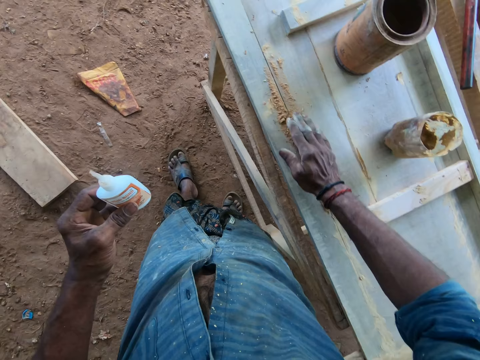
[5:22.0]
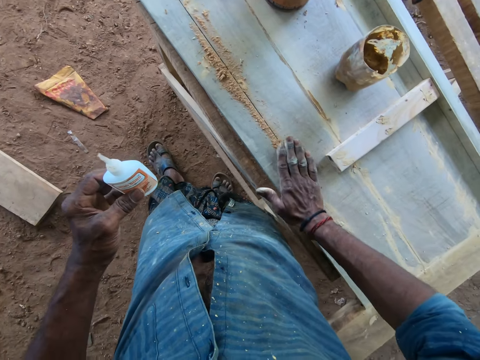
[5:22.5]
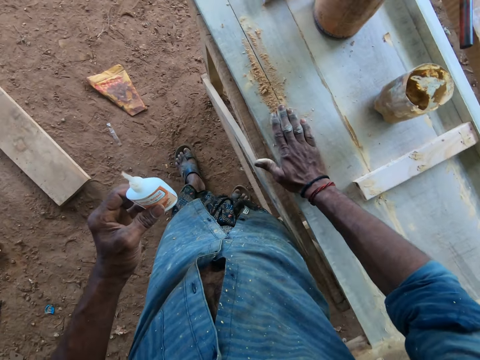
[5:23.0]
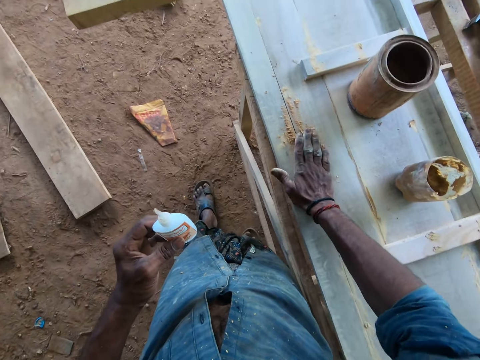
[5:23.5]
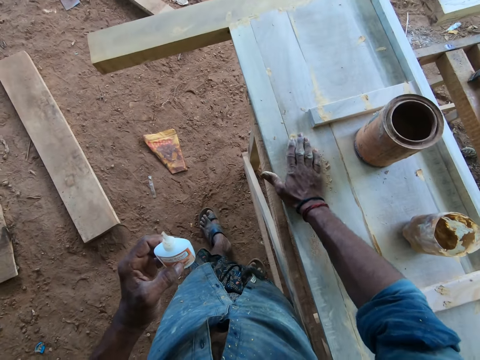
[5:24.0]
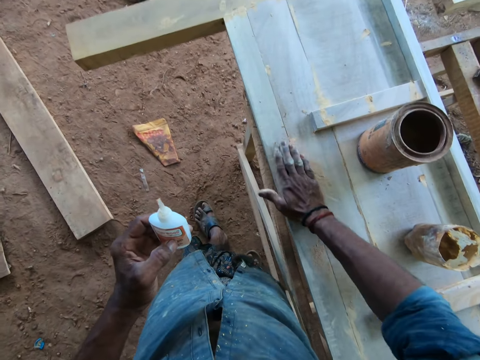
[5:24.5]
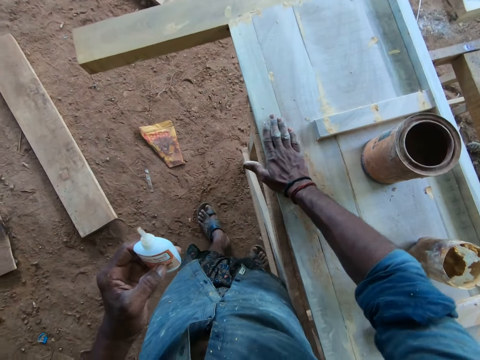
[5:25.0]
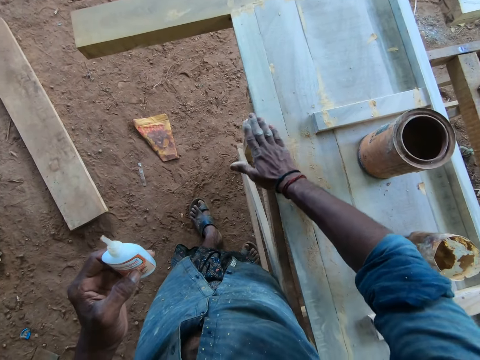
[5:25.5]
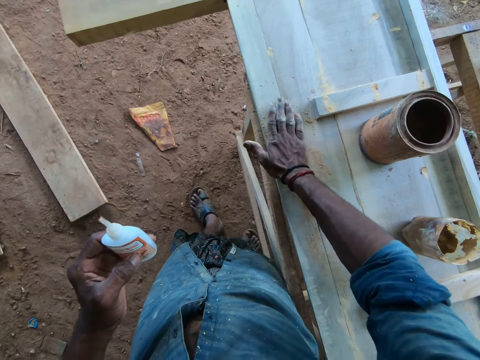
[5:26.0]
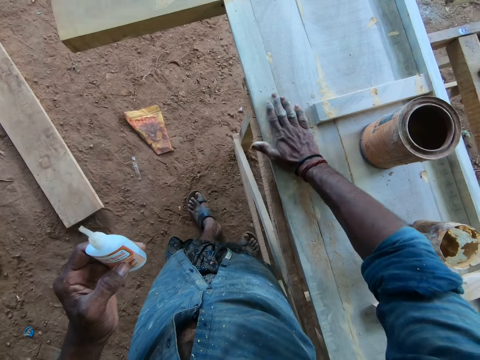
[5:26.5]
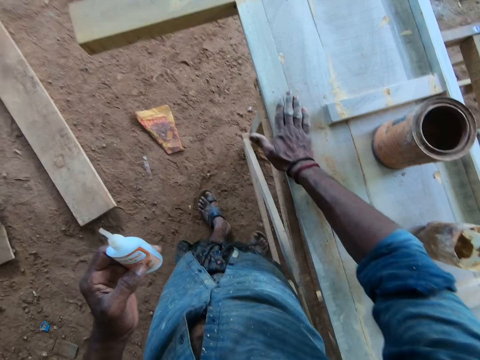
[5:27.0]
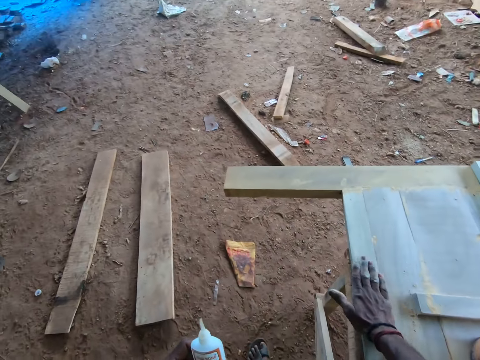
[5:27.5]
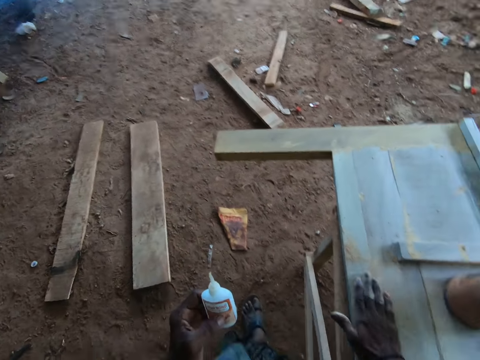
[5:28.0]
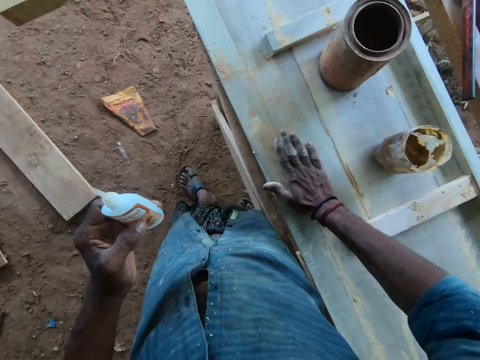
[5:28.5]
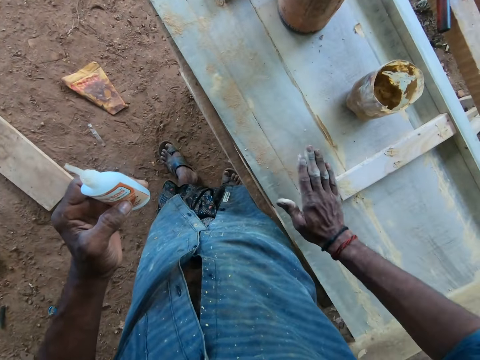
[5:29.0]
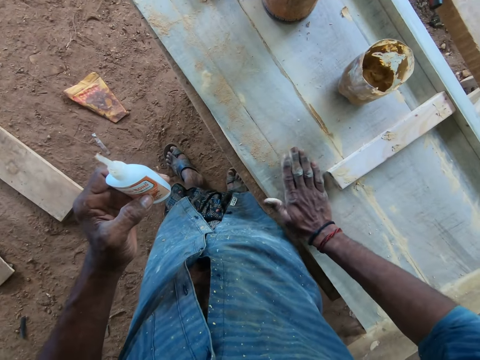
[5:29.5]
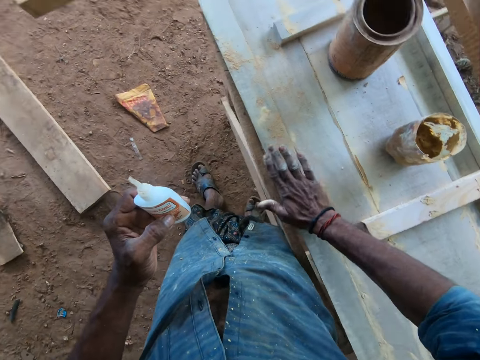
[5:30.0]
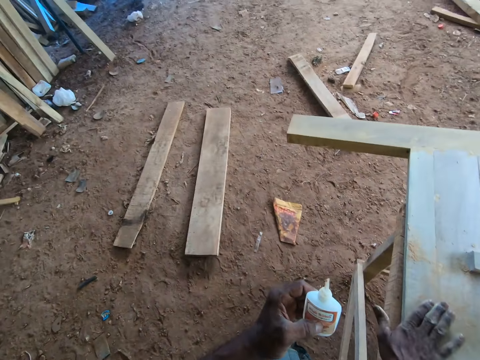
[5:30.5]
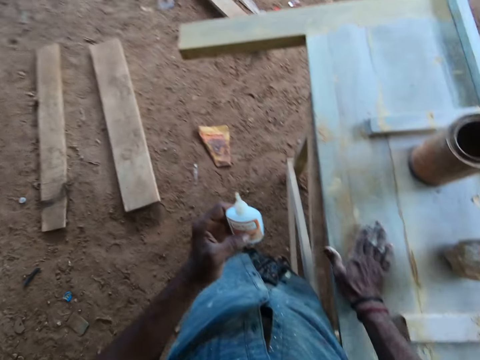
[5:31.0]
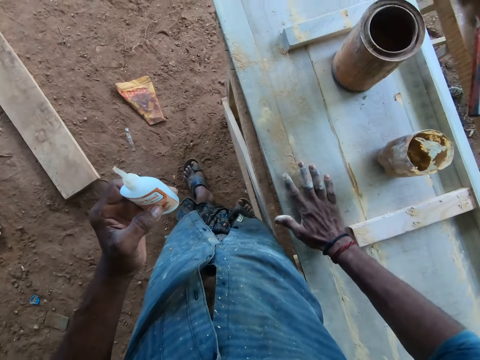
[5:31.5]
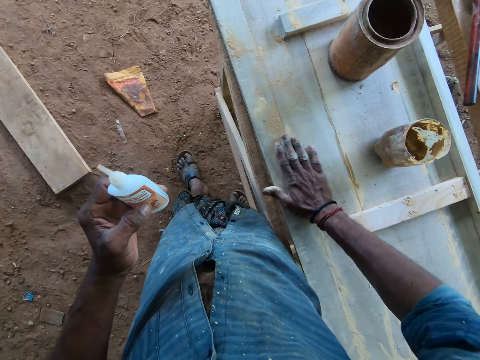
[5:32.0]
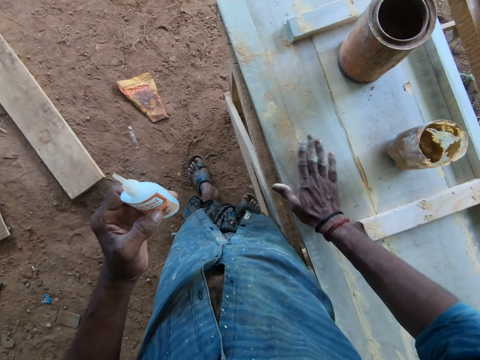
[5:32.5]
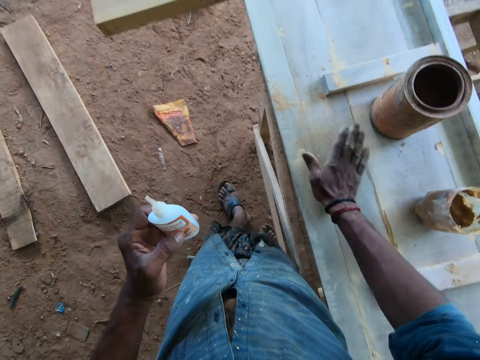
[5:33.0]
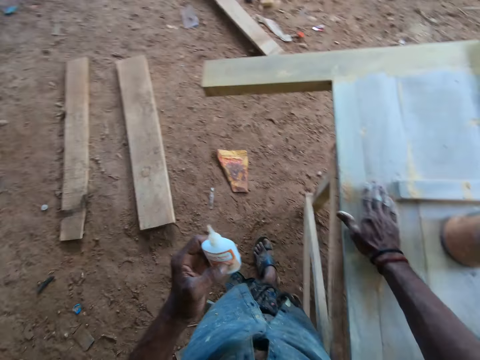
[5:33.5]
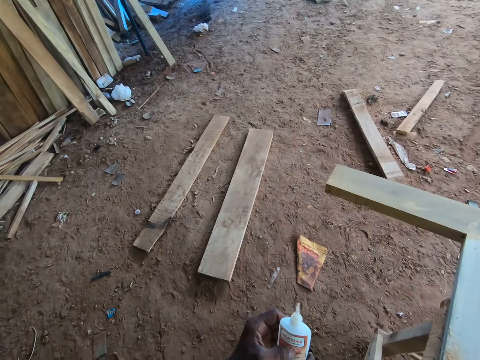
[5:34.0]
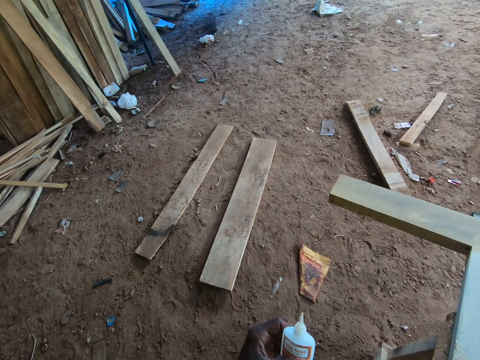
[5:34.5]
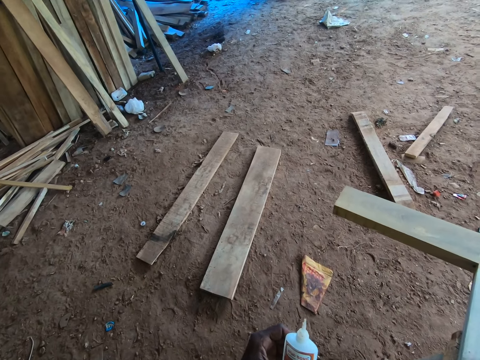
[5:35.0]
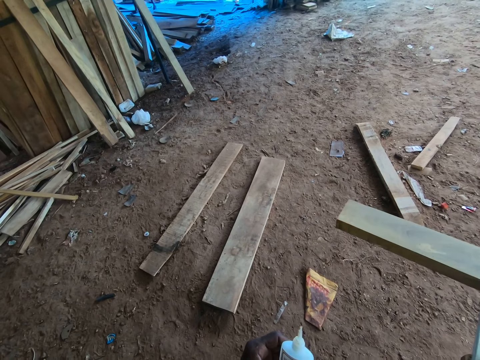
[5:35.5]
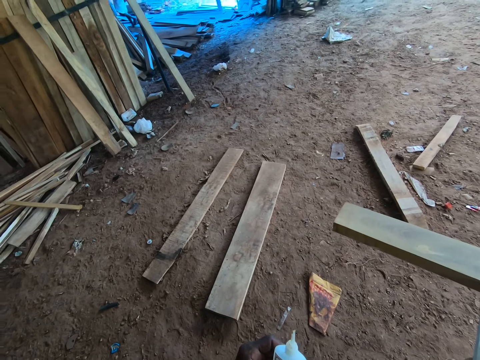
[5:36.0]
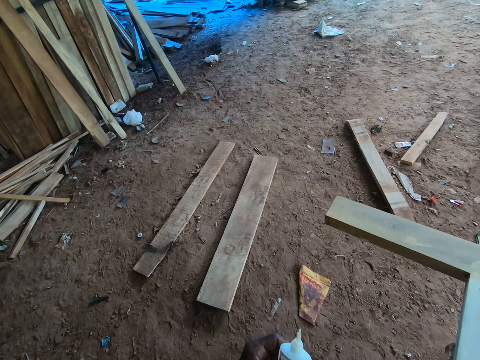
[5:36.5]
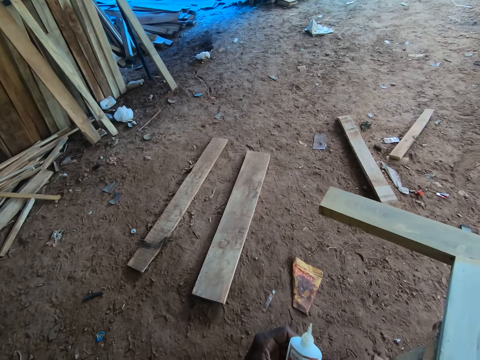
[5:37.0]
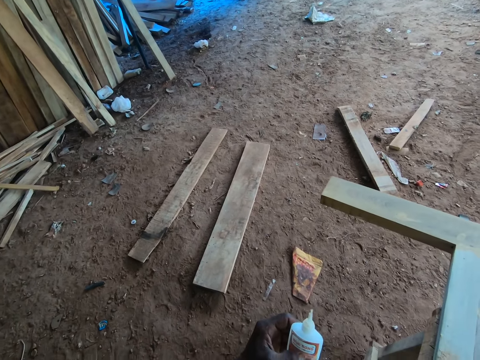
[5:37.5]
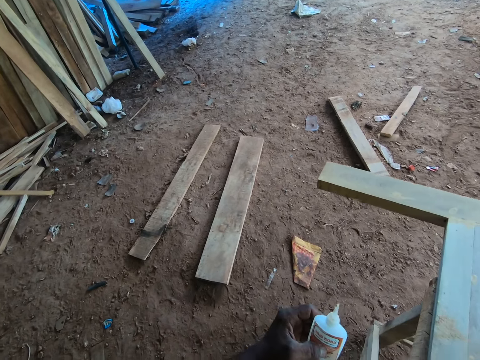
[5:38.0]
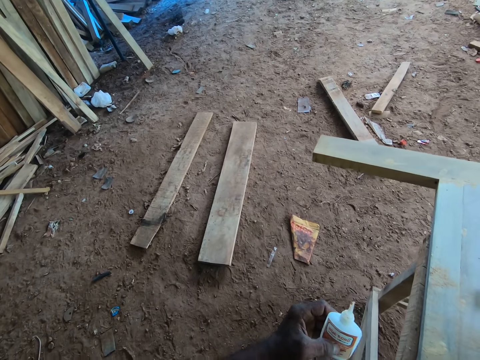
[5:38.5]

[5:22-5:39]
The camera wearer rubs the wood filler on the wooden frame with his right hand. He looks around the compound.

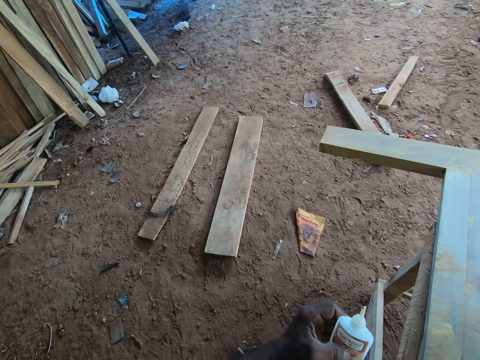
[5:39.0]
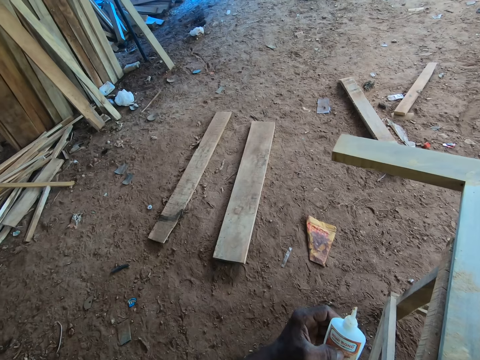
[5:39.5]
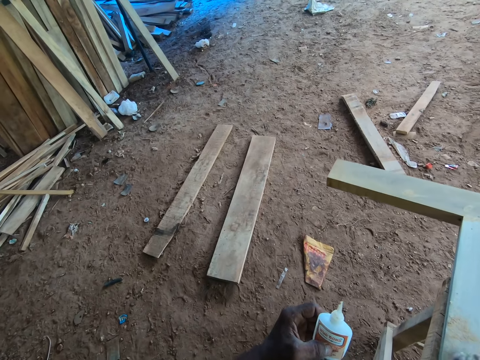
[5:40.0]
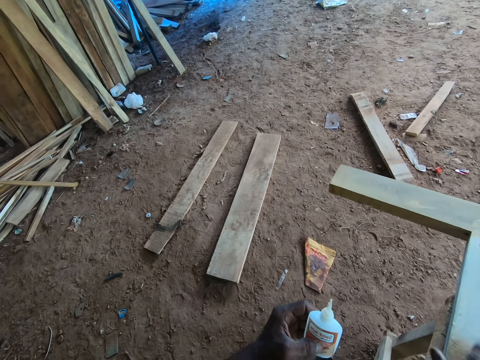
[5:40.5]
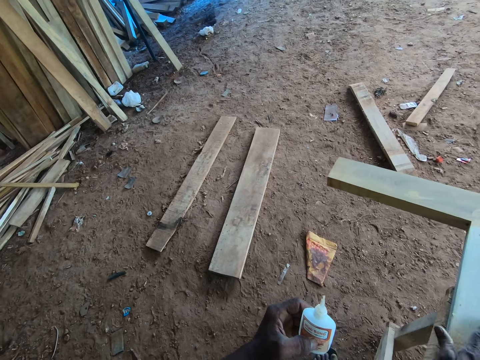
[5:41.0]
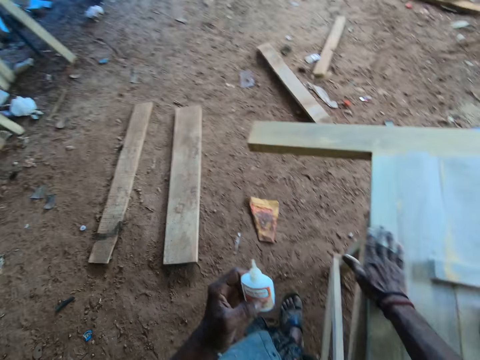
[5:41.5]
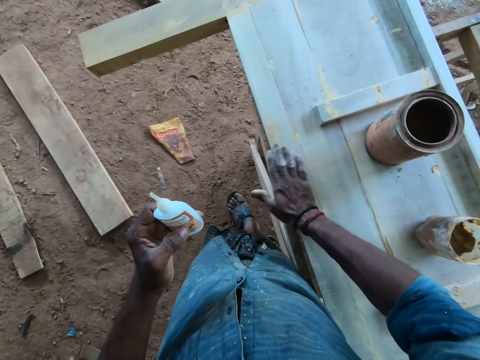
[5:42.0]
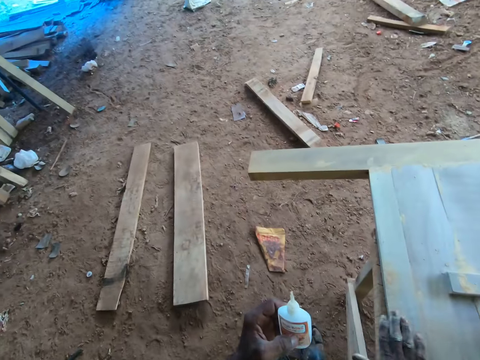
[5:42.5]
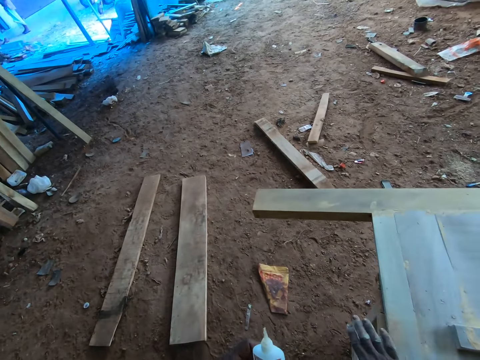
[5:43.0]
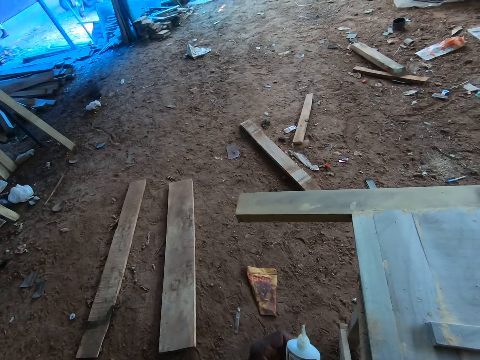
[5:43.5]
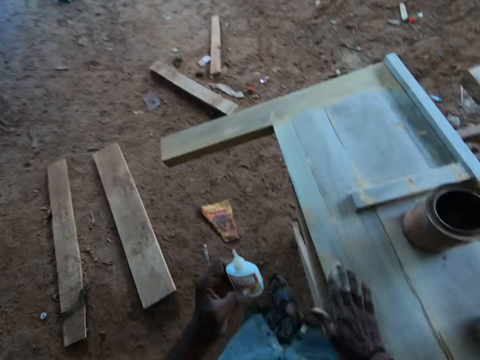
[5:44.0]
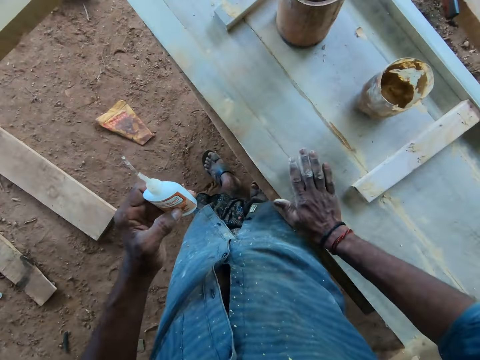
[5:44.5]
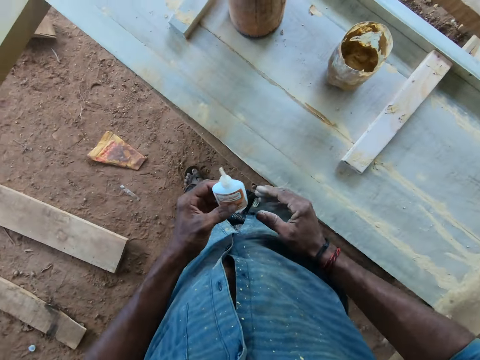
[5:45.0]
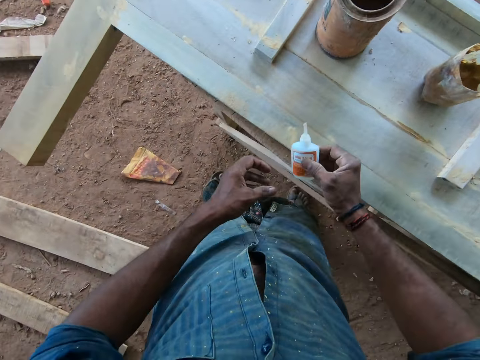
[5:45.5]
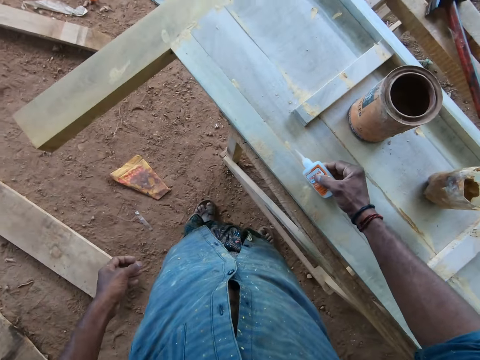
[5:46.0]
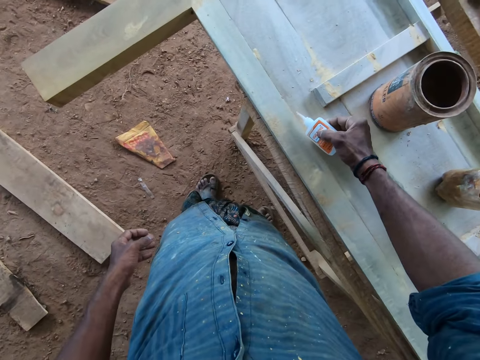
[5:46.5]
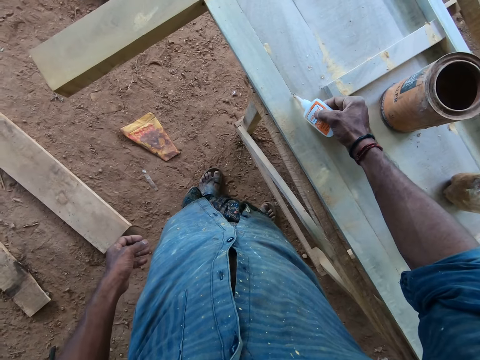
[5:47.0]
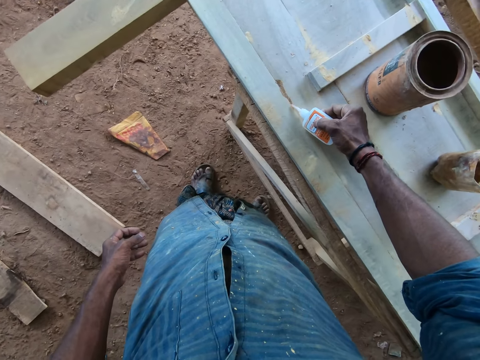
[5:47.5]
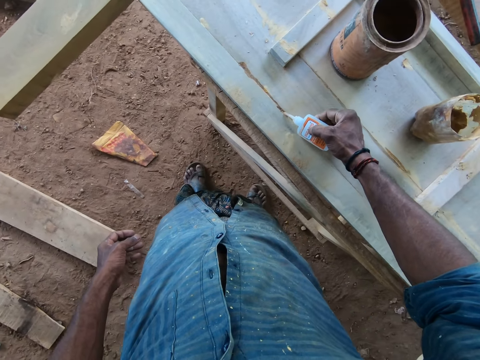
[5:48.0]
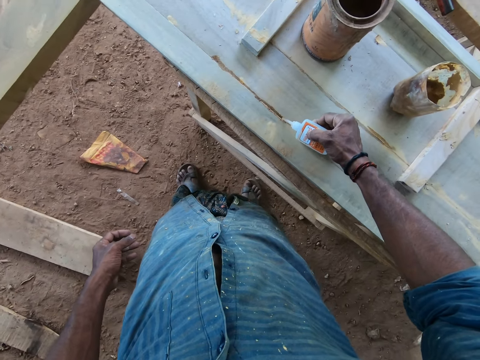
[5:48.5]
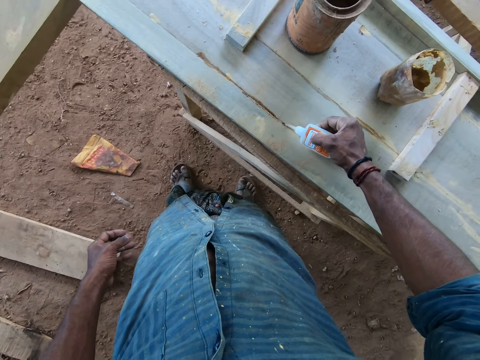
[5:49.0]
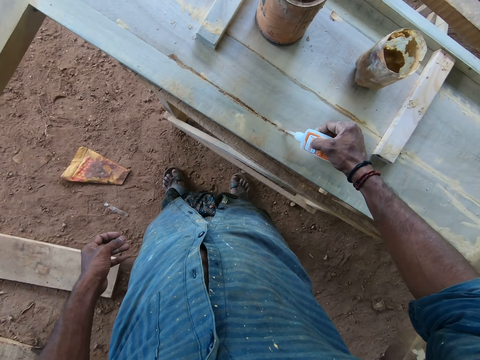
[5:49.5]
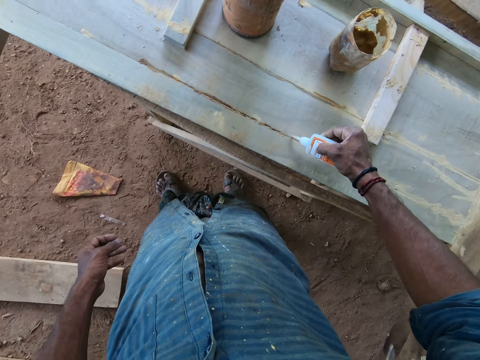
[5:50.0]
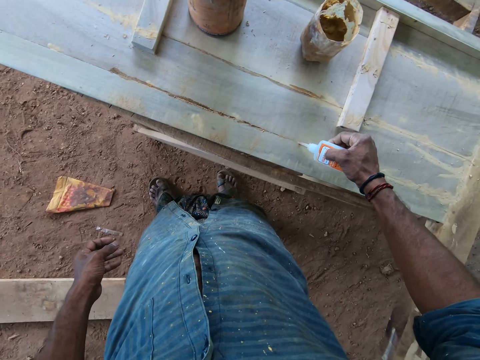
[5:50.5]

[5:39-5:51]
The camera wearer applies powder on the timber. He passes the glue container in his left hand to his right hand. He holds the glue. He fills the wooden frame with the glue from the glue container in his right hand.
